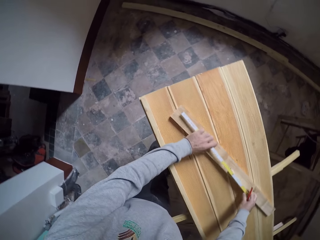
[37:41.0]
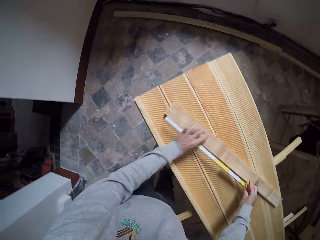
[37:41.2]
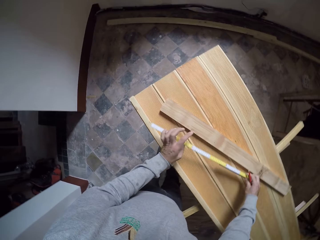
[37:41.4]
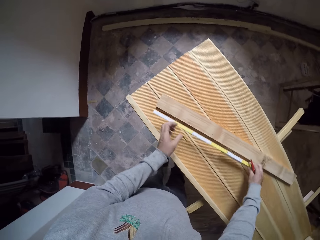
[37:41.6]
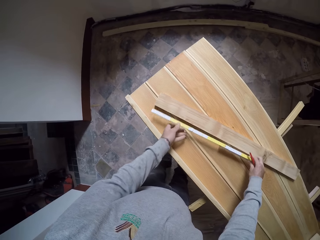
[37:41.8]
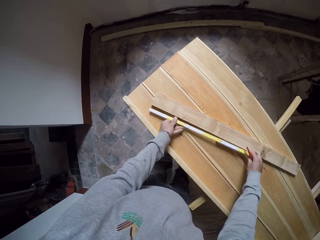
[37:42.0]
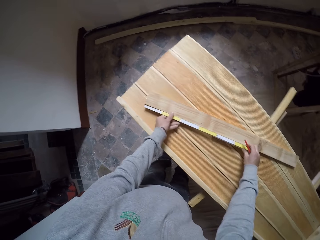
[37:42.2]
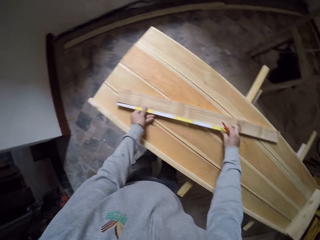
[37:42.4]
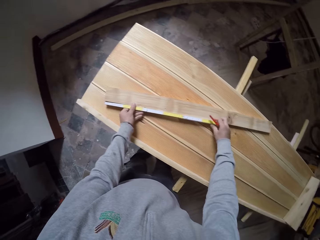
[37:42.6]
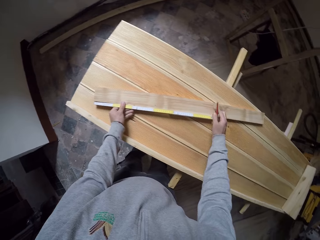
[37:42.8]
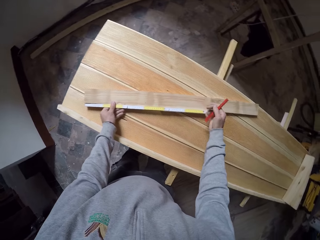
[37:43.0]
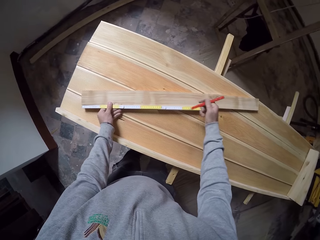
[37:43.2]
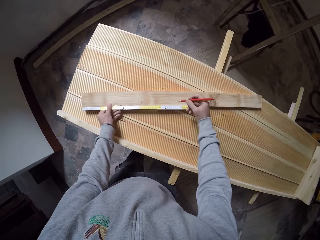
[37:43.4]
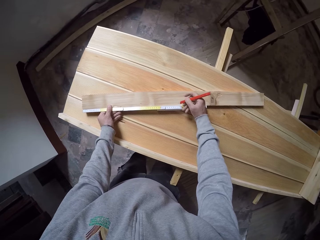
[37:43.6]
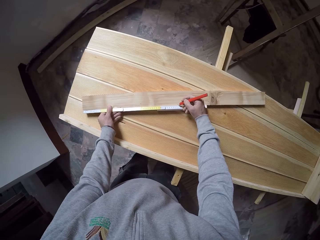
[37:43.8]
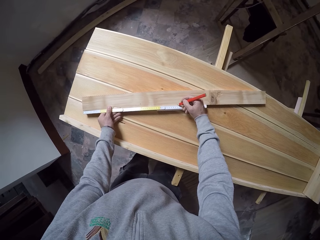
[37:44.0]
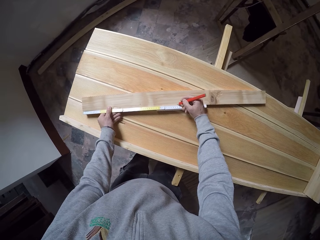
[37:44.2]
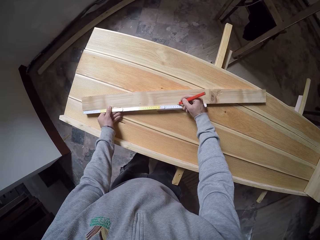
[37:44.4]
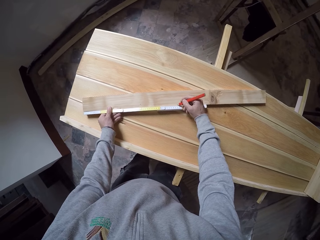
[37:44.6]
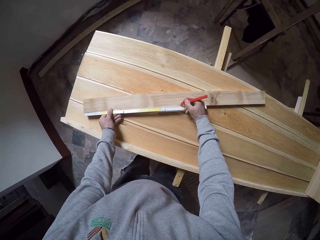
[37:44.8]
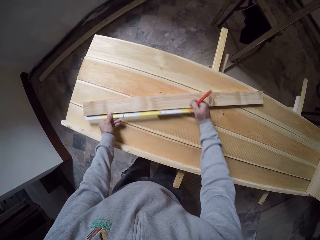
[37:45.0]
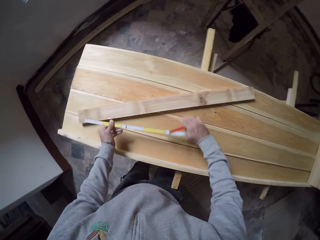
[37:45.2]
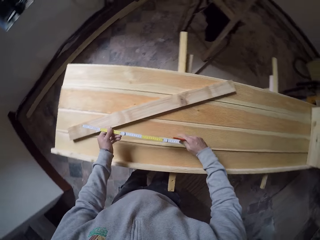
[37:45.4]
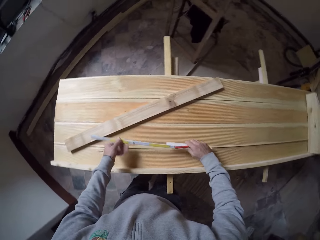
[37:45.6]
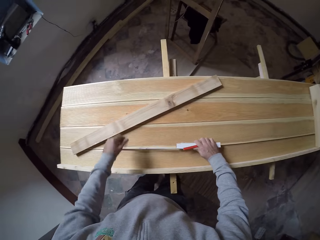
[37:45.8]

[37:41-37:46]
The camera wearer places the ruler on the wood. They draw on the wood.

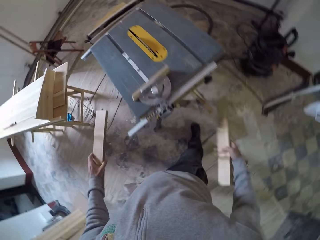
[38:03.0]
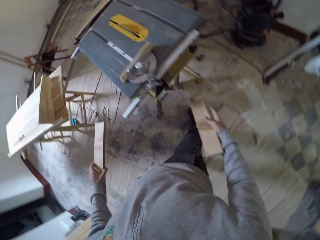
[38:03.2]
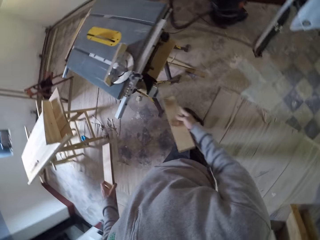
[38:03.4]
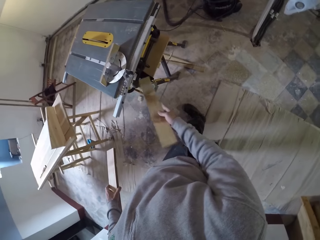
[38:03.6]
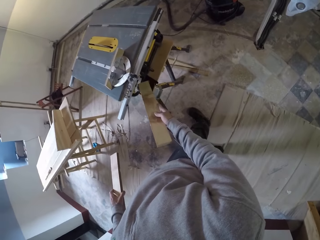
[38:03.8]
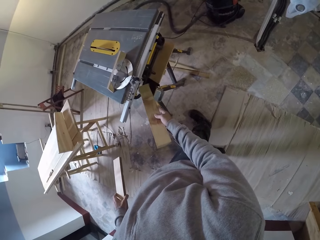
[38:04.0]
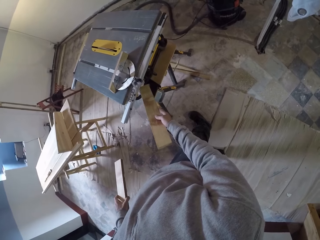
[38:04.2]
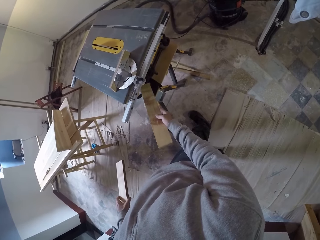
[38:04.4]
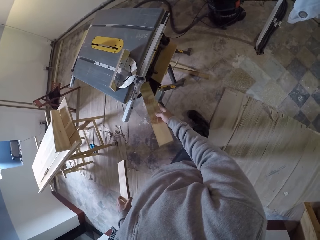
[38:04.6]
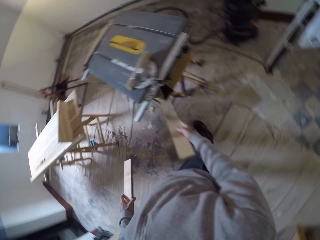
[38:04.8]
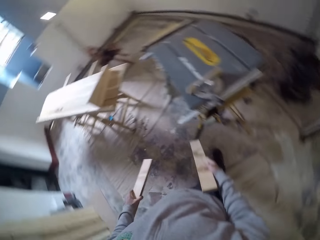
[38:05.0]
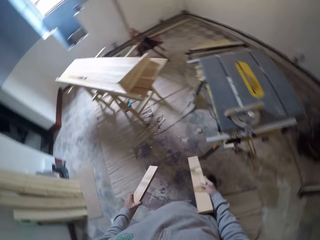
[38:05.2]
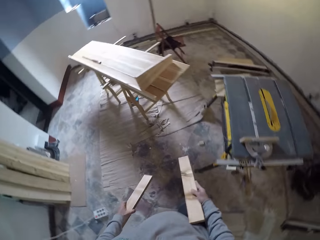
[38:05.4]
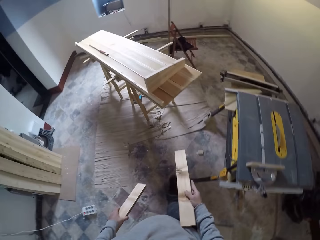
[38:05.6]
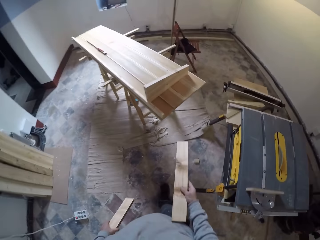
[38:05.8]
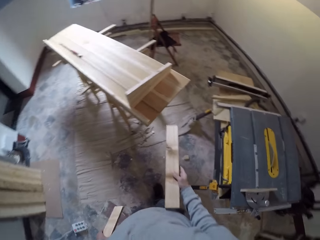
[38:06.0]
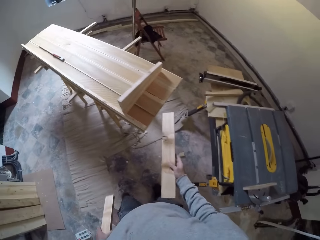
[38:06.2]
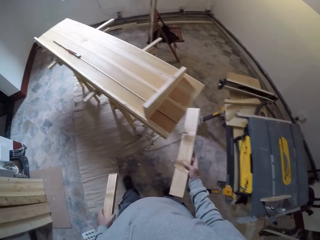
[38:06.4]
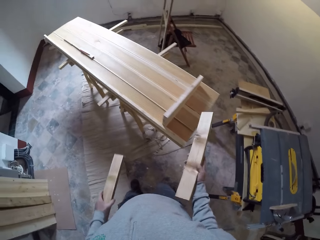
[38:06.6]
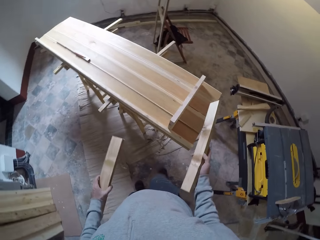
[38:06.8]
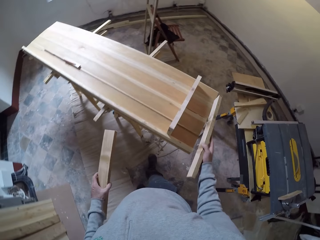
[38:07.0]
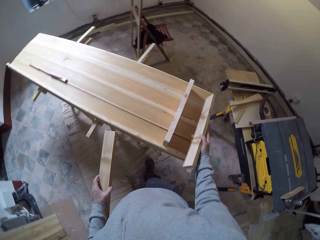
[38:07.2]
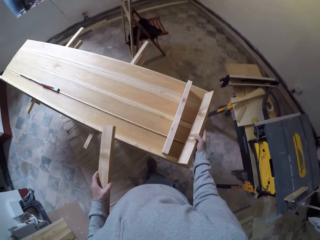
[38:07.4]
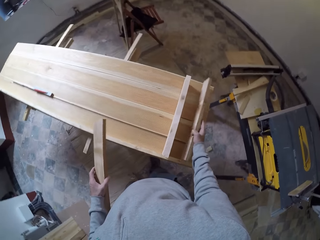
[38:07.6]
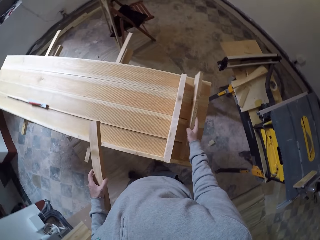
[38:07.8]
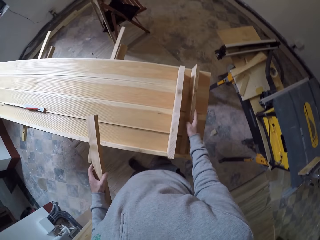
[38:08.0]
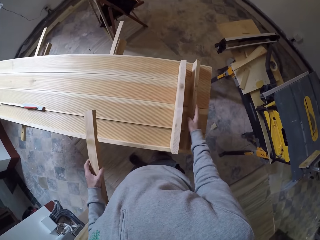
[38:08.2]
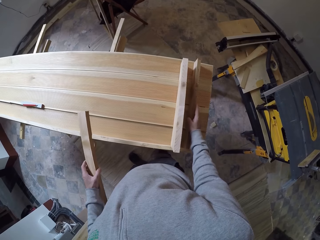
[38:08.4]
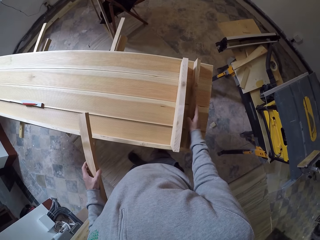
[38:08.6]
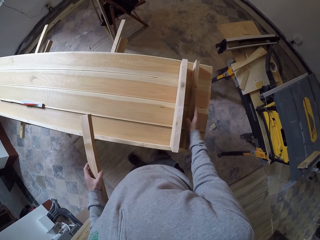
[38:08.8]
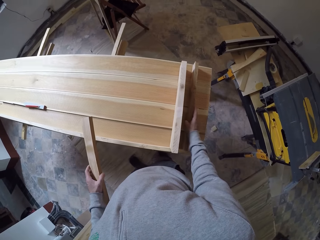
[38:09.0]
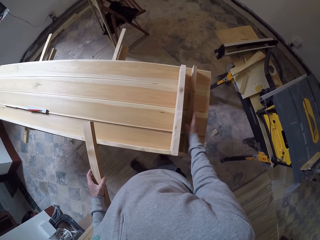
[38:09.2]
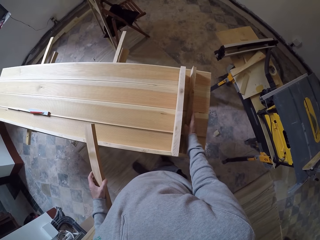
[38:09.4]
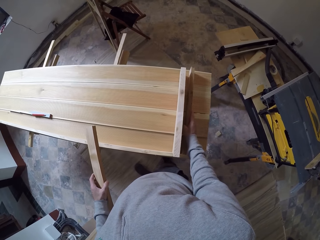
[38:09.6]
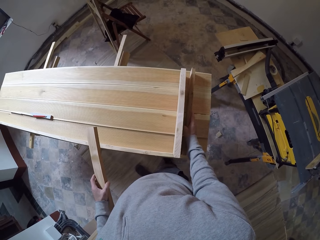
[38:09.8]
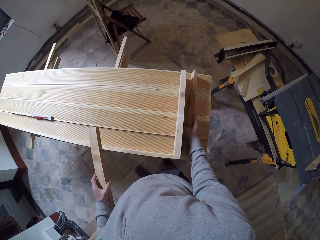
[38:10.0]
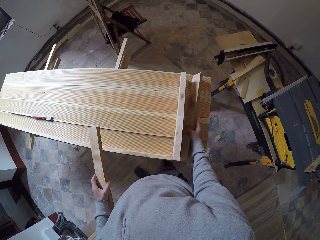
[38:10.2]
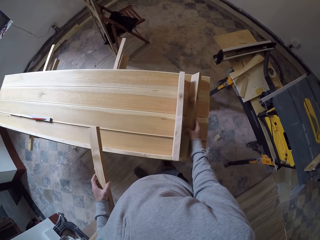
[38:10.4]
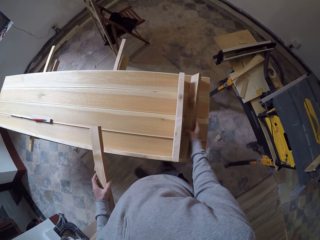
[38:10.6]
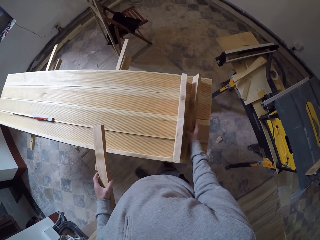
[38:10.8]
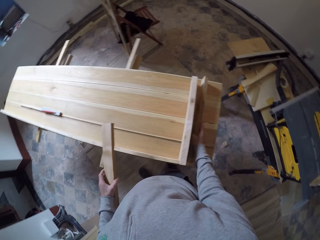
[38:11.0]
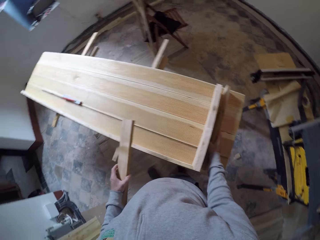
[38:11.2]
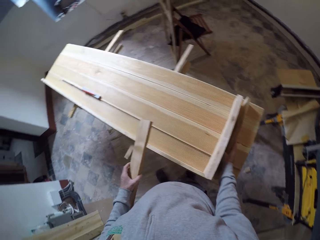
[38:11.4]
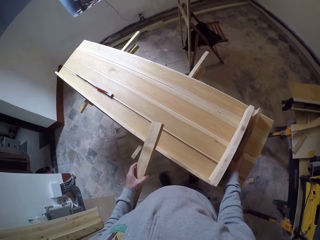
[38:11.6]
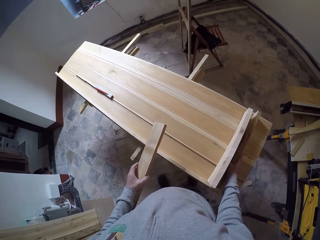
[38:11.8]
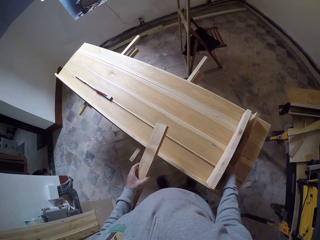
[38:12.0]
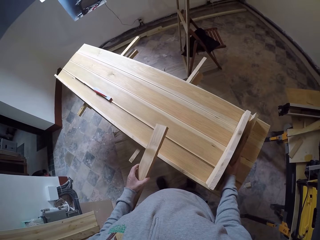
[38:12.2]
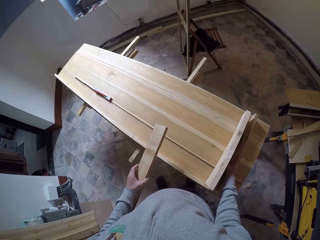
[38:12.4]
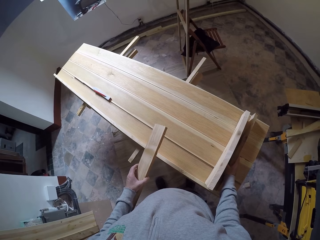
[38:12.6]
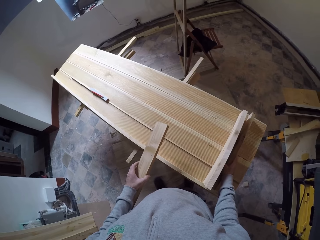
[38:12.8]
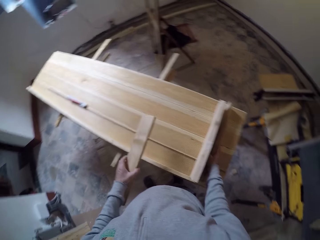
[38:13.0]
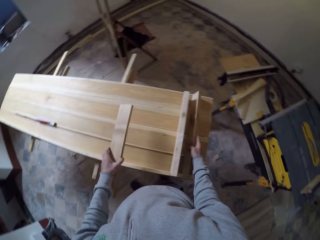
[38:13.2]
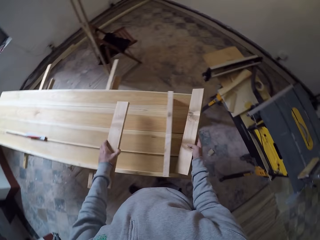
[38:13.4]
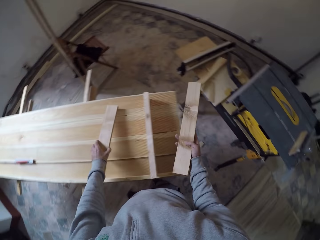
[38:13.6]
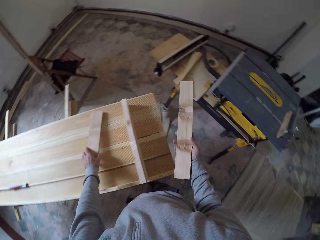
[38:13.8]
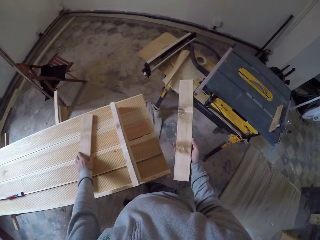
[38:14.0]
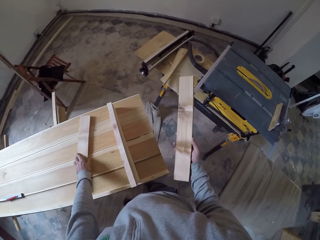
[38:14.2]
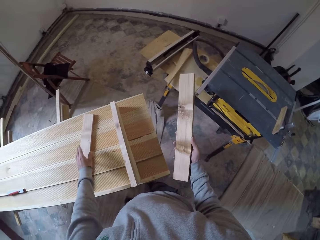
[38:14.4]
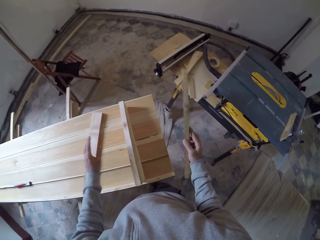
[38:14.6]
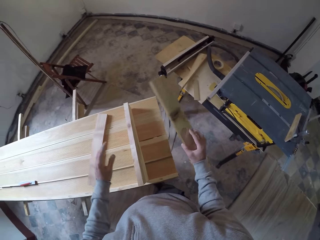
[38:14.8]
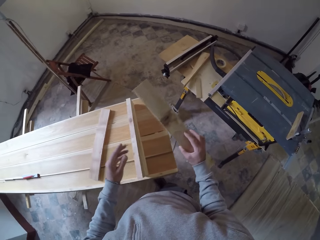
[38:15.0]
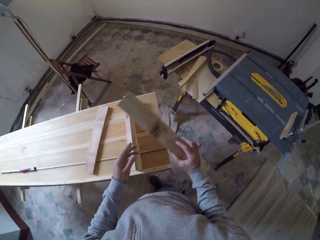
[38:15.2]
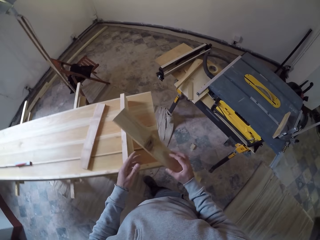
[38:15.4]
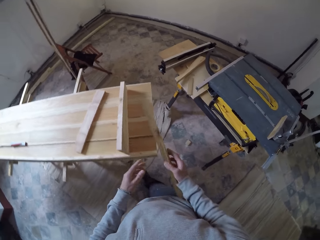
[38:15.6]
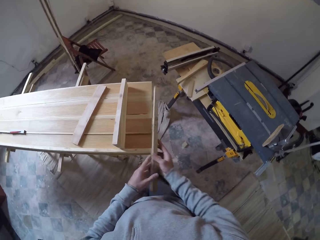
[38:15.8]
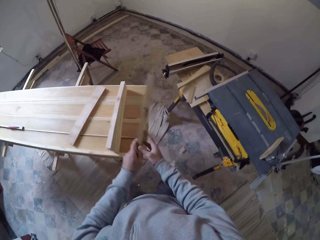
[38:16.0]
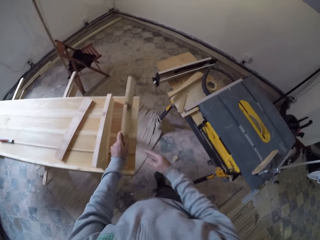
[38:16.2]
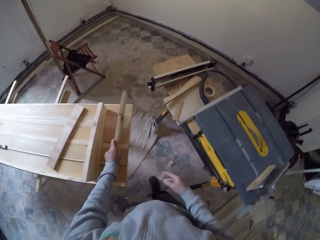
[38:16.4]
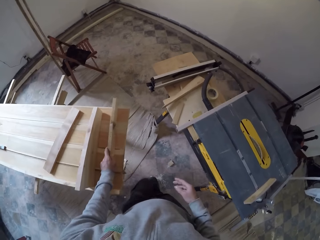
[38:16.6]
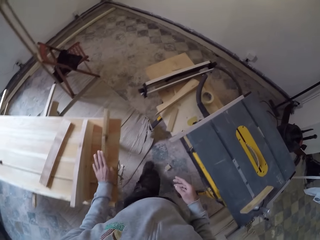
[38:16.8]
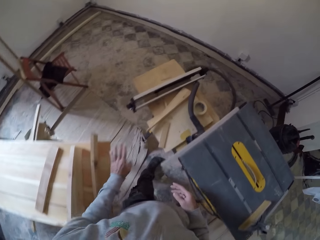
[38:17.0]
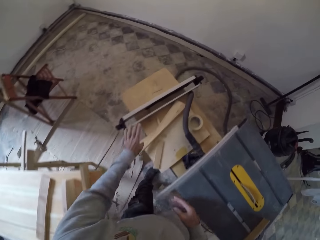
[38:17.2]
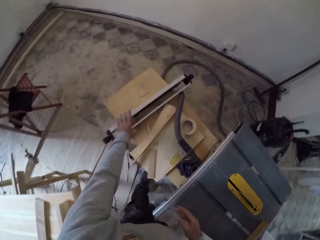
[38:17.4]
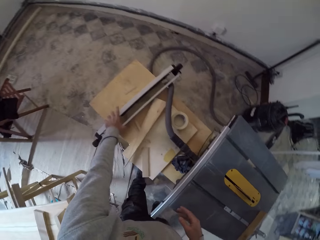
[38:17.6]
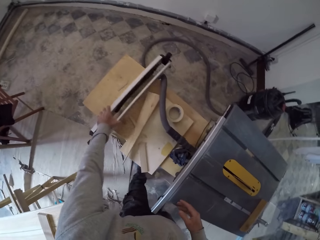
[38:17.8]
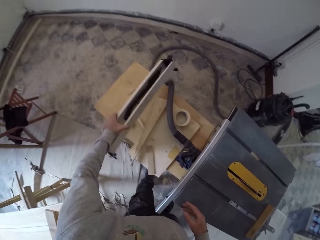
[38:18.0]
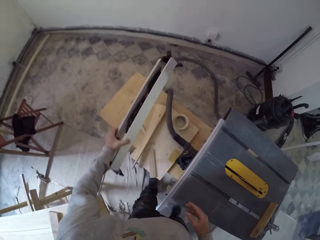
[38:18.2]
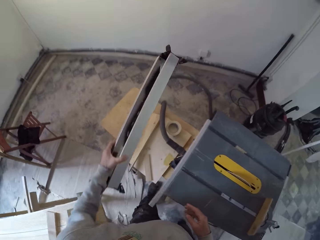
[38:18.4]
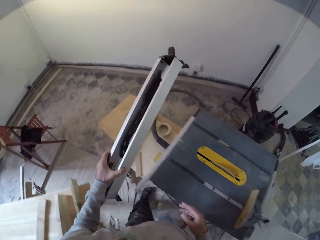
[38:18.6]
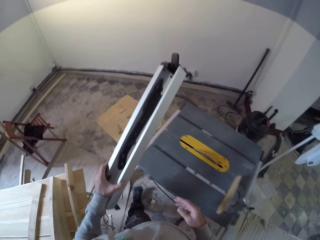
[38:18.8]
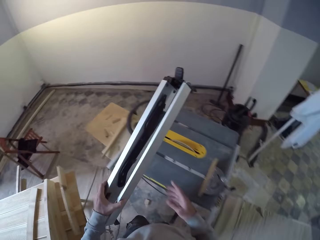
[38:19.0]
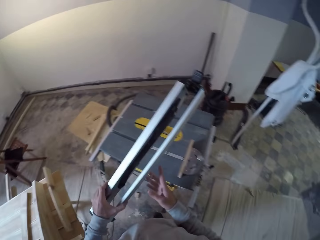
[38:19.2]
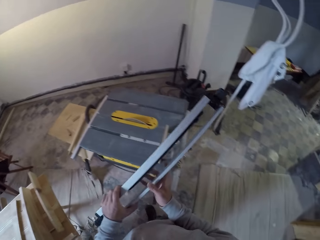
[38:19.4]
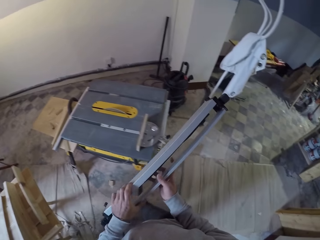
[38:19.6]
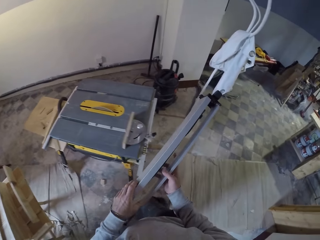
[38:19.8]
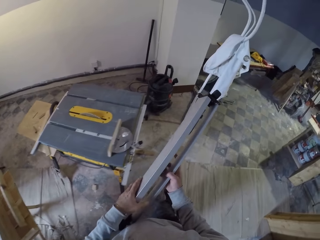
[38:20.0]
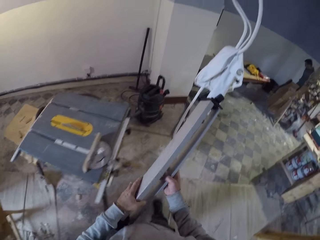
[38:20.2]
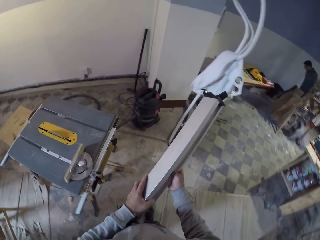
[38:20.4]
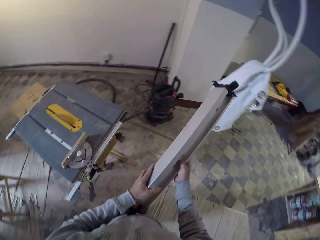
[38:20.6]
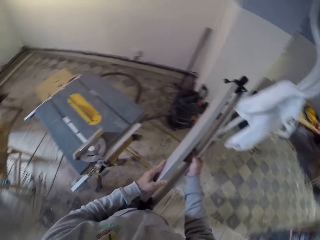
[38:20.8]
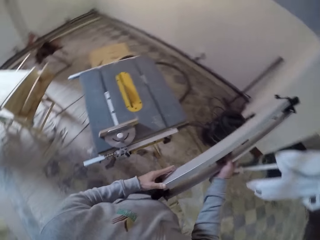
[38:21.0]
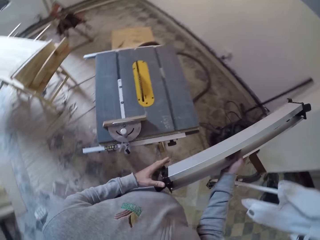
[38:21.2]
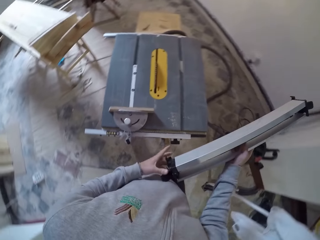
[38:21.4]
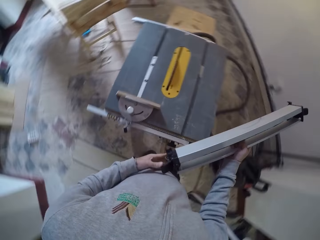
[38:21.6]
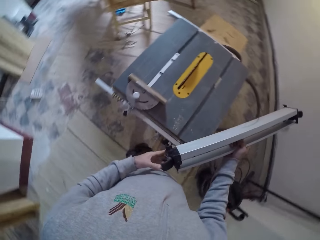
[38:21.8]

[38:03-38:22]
The camera wearer picks up both woods. They press a button with the wood. They walk within the room. They place the wood on the table. They look at the table. They place the wood on the table. They inspect the wood. They place the wood on the table. They place something. They hold something with both hands.
